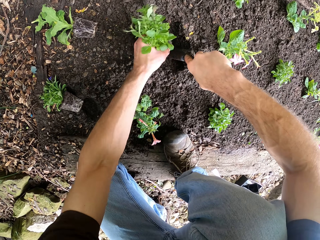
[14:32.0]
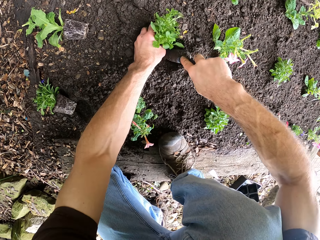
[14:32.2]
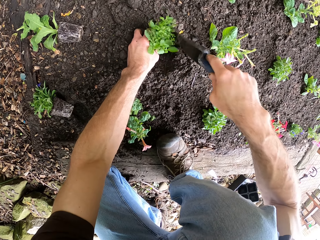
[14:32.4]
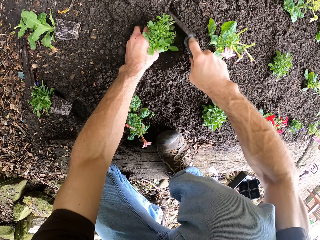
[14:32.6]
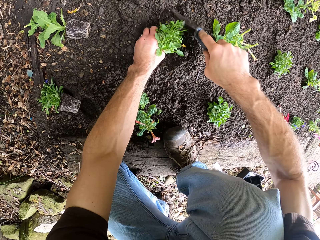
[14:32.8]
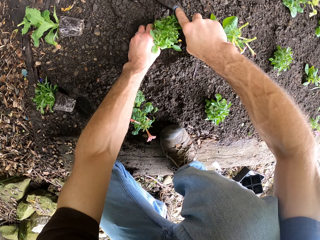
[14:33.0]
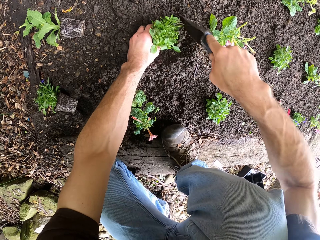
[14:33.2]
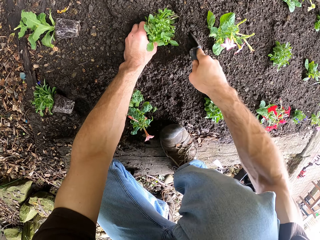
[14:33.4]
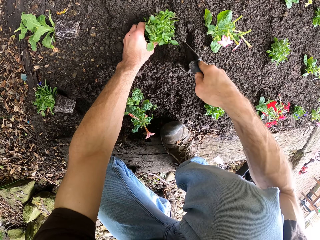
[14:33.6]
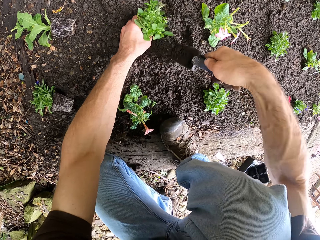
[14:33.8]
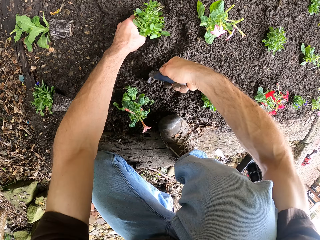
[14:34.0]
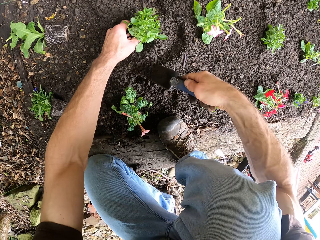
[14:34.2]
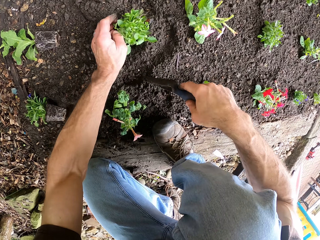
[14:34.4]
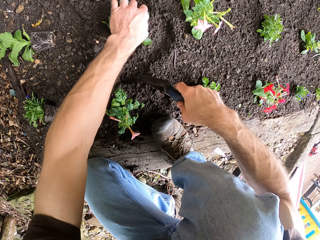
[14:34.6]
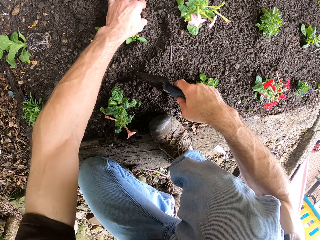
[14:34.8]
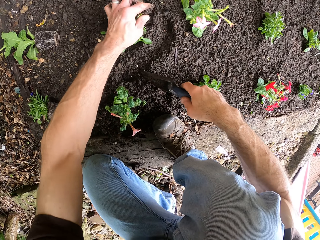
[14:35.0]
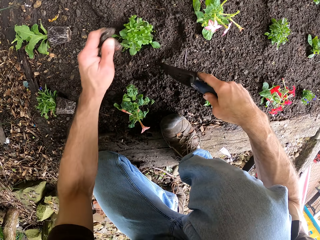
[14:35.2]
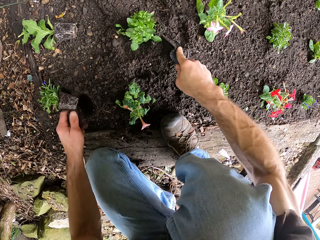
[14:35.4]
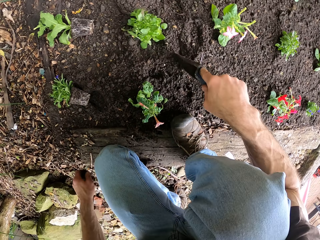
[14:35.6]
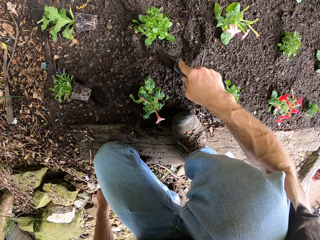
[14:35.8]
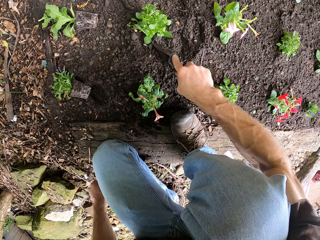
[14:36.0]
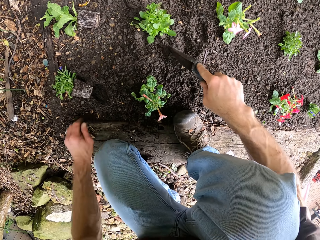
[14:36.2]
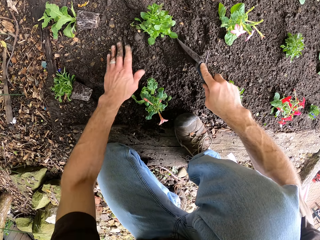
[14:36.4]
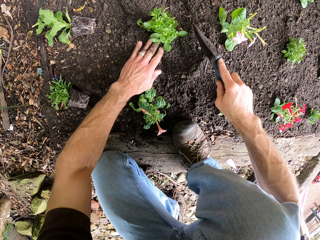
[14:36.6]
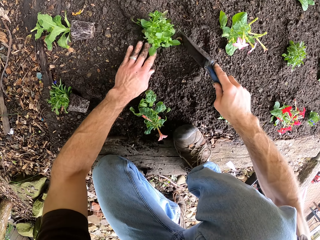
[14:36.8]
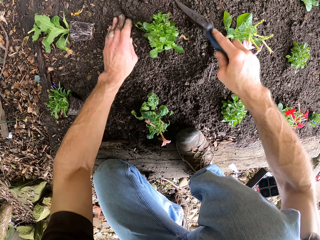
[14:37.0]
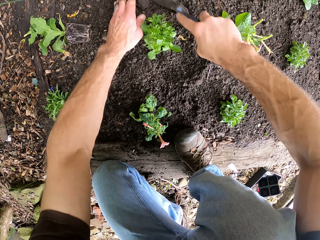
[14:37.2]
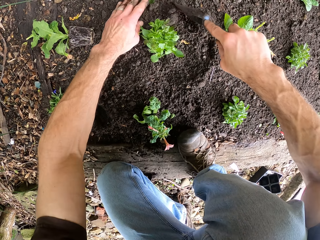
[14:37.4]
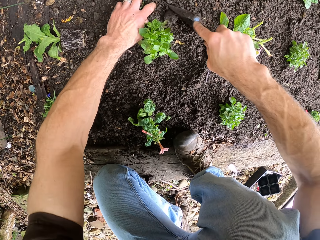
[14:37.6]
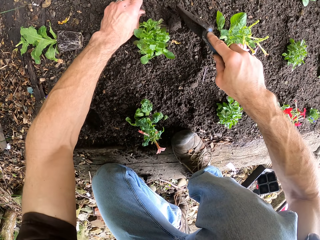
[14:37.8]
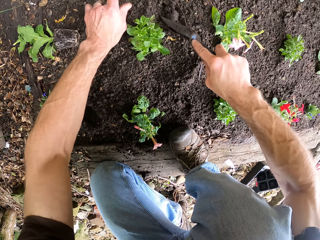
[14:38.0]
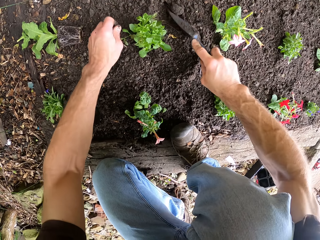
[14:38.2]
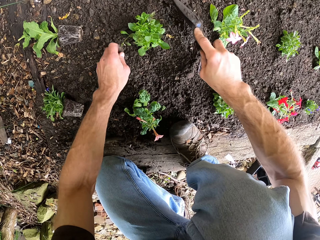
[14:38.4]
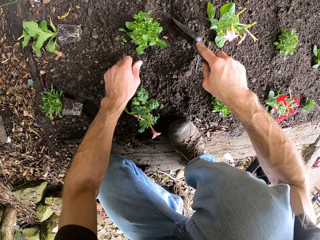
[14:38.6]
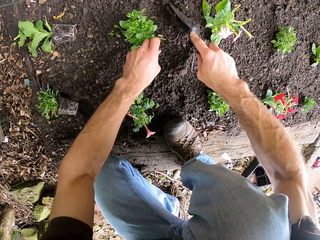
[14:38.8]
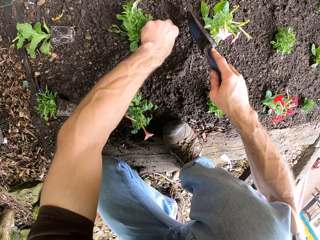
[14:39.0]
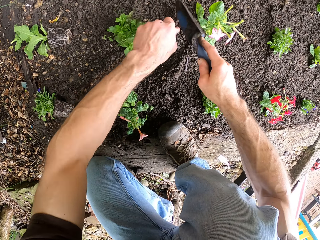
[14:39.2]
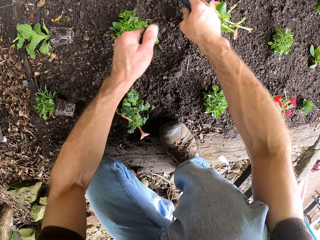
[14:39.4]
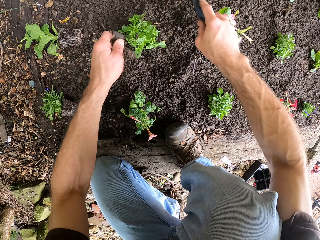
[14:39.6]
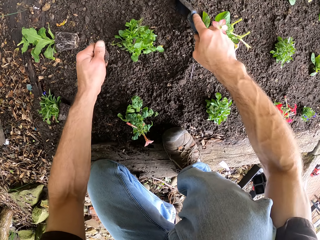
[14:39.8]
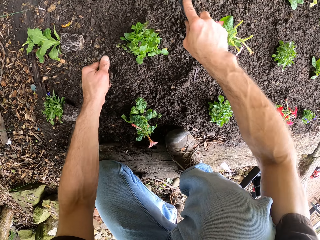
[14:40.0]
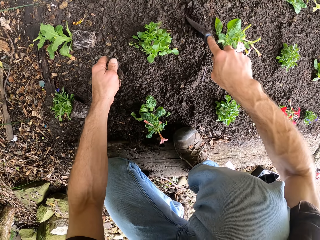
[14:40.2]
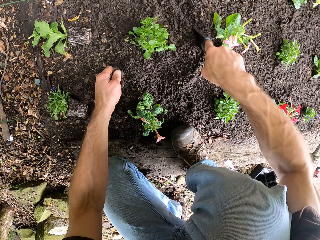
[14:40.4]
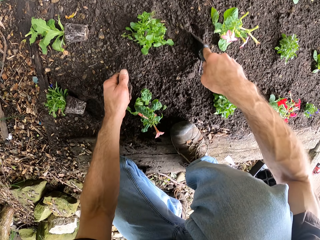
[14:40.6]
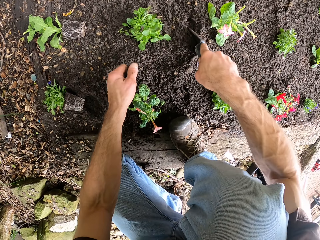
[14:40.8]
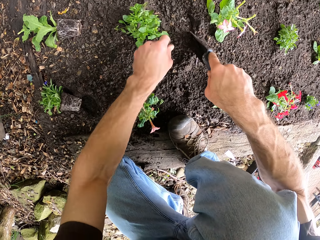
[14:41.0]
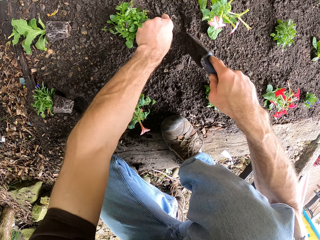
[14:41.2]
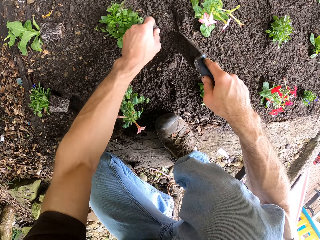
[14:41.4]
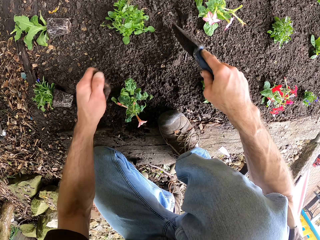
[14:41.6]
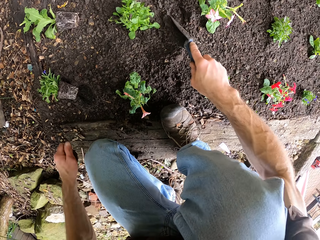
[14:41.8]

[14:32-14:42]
The camera wearer places the plant in the hole. They cover the plant with soil. They collect the stones.

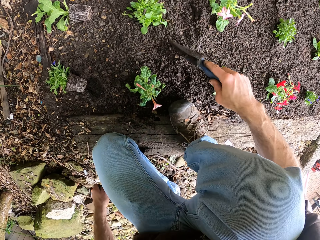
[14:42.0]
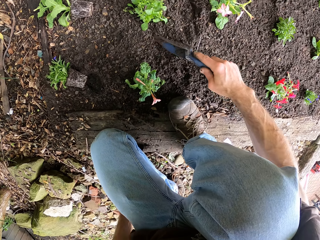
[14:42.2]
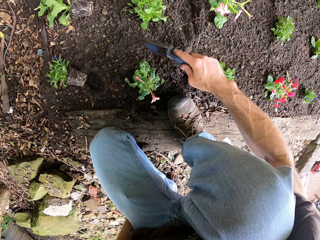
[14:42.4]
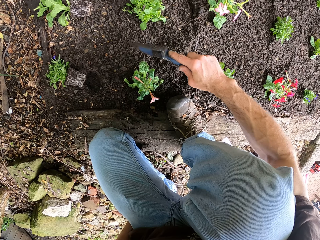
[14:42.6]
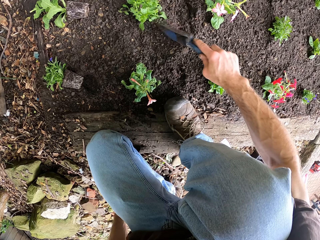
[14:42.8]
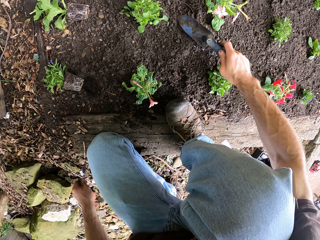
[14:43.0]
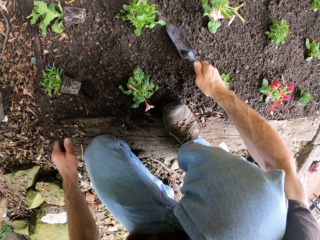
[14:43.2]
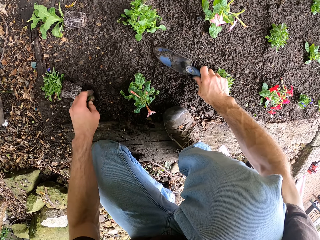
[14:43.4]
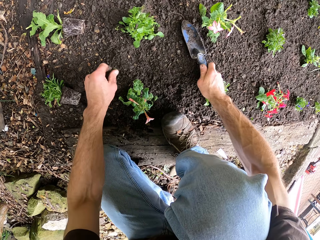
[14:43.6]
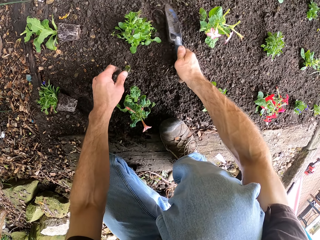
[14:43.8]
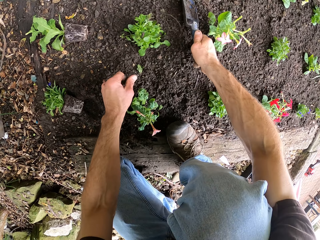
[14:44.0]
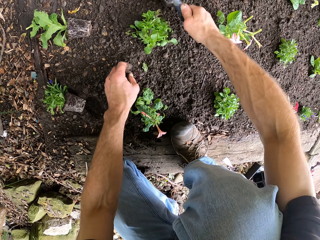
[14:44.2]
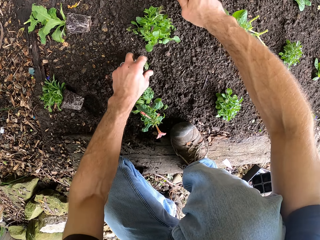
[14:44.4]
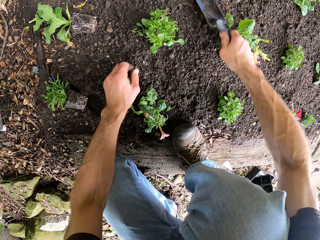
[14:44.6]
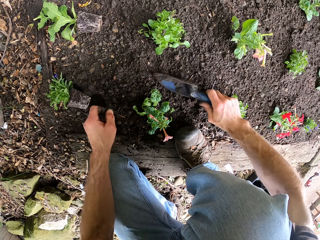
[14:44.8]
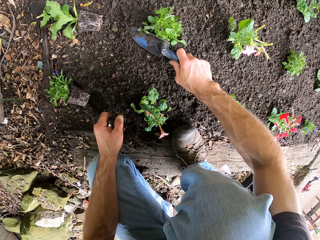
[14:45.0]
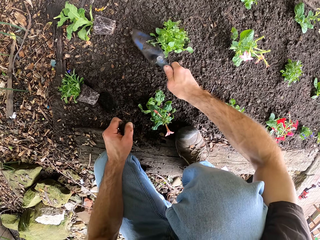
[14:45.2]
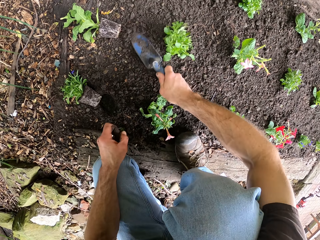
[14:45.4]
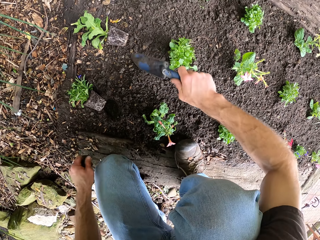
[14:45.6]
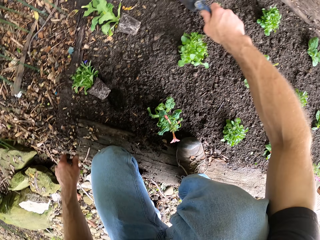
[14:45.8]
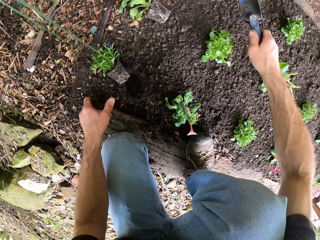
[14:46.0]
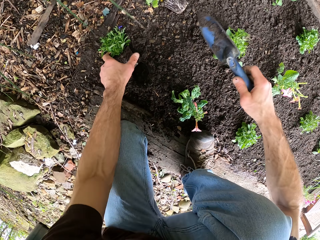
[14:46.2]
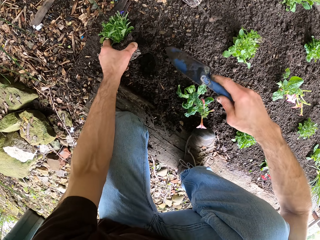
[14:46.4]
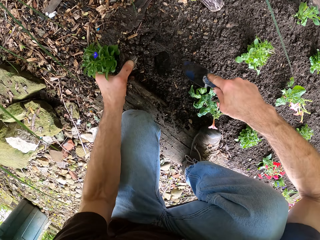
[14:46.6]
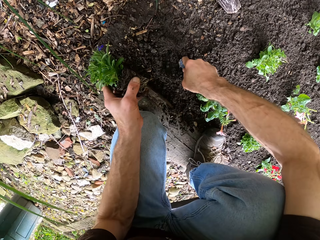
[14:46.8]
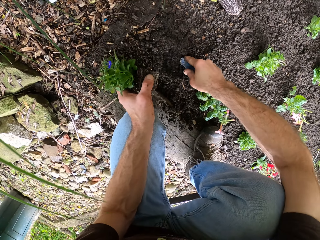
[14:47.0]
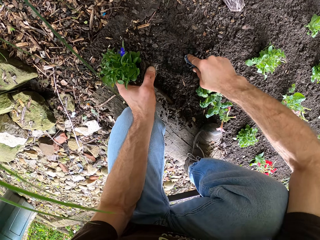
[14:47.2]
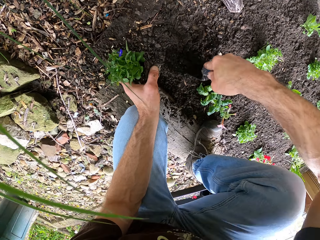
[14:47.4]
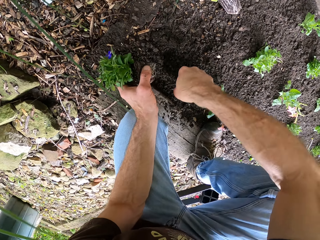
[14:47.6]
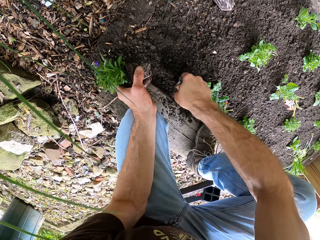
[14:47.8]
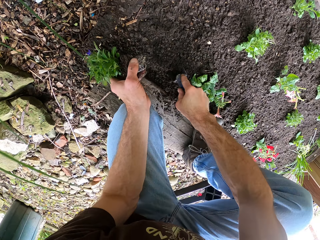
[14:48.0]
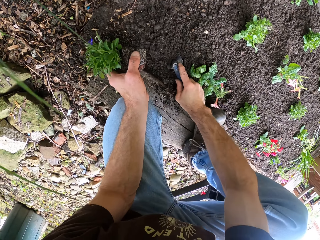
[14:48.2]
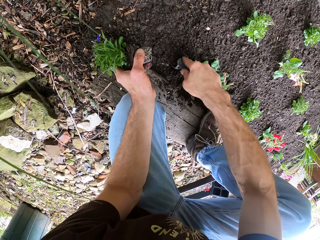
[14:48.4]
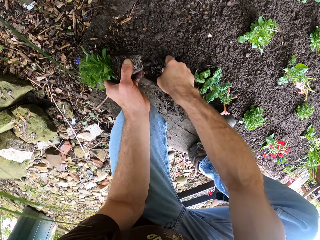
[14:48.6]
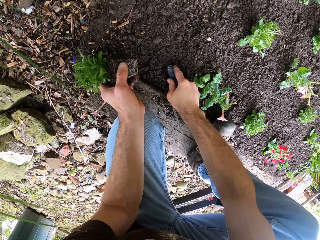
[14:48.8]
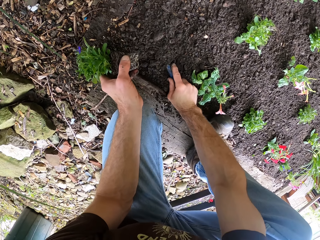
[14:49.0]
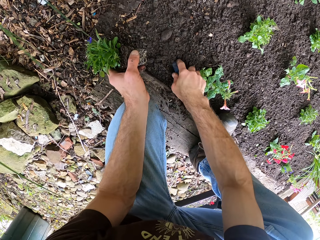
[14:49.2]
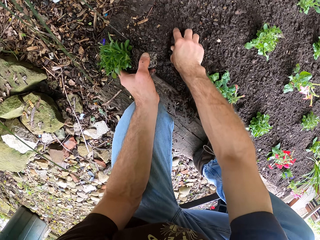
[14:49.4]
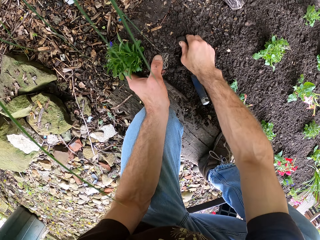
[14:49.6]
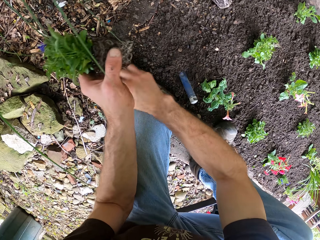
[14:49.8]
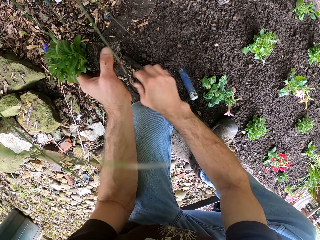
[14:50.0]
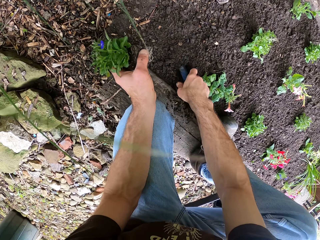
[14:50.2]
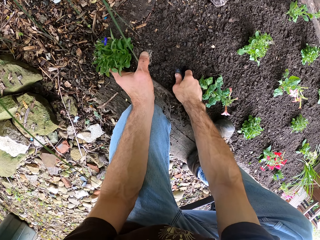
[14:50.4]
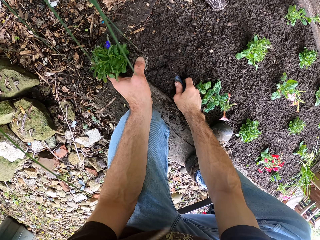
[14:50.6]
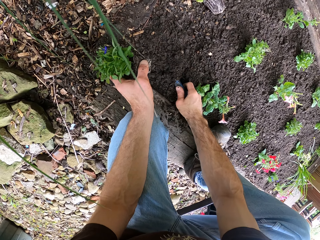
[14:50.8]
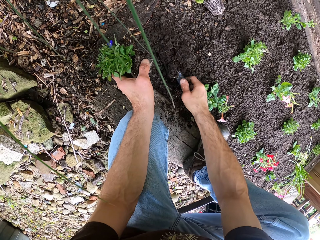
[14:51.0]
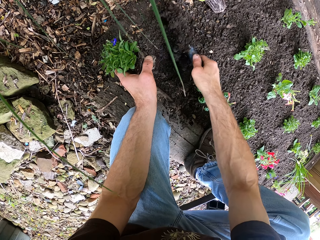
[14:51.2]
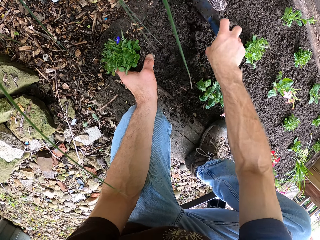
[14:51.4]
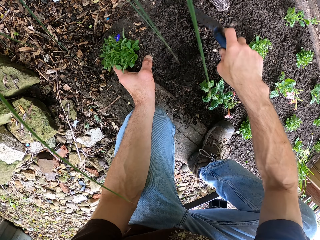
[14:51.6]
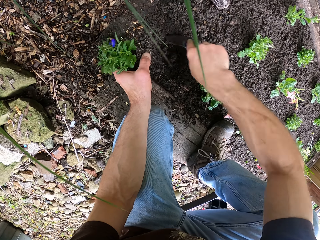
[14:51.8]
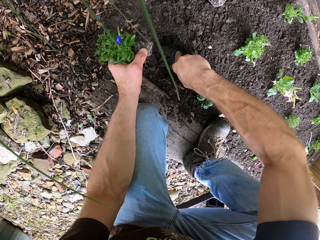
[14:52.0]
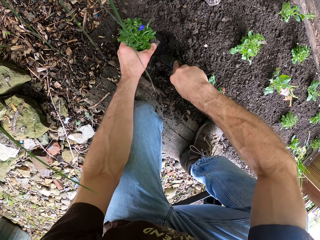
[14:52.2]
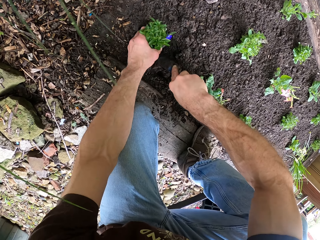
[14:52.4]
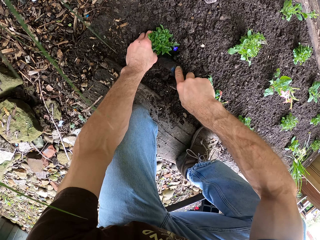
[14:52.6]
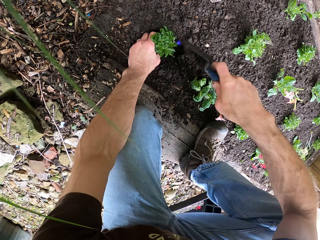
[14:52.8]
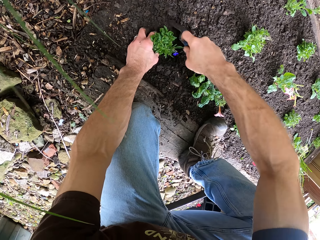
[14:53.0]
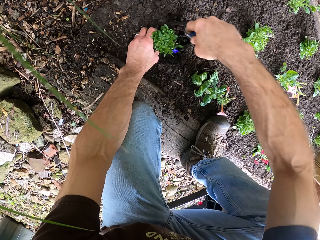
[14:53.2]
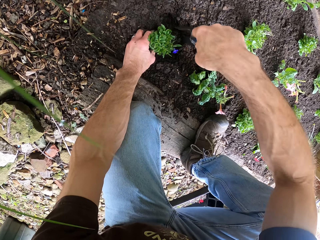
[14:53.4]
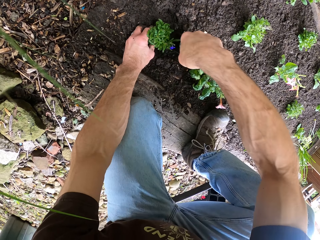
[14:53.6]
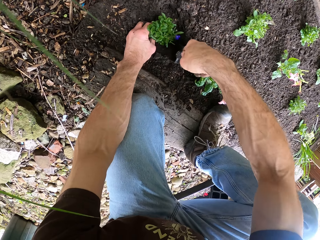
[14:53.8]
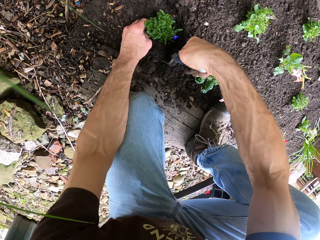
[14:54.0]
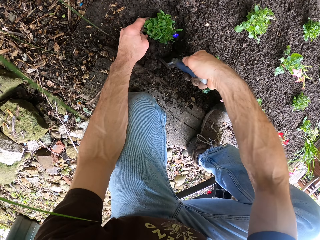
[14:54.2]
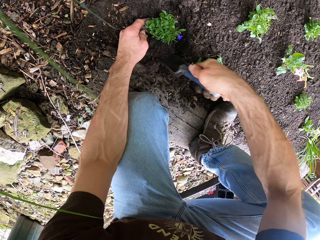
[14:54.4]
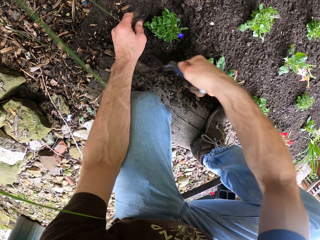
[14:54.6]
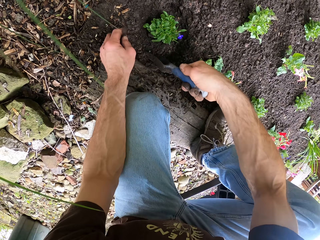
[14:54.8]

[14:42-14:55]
The camera wearer throws away the stones. They level the ground. They collect the leaves and throw away the leaves. They pick up the third flower or plant from the ground. They dig the ground with the trowel. They leave the garden trowel in the ground. They pick up the stone and throw away the stone. They pick up the garden trowel. They dig the ground. They place the plant in the hole. They cover the plant with soil.
